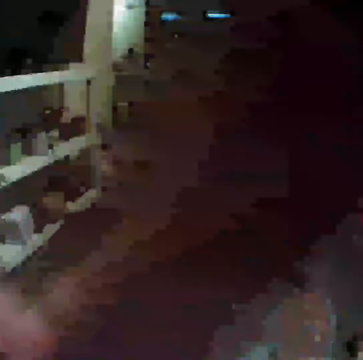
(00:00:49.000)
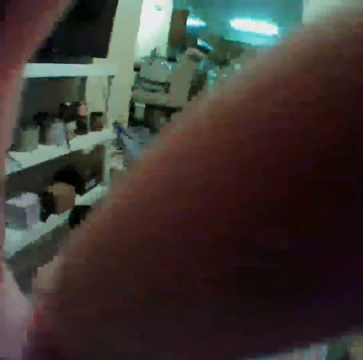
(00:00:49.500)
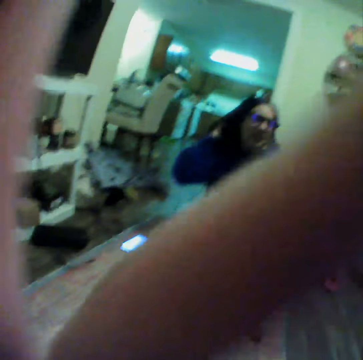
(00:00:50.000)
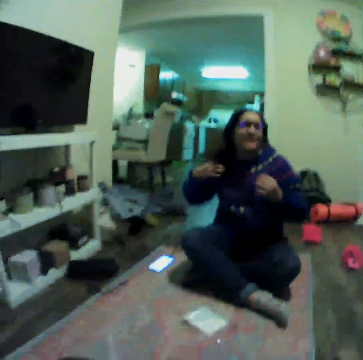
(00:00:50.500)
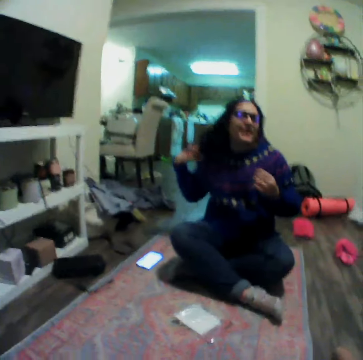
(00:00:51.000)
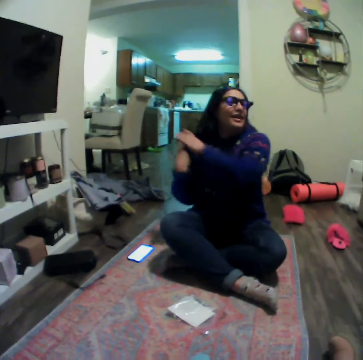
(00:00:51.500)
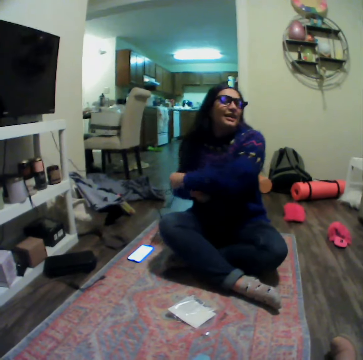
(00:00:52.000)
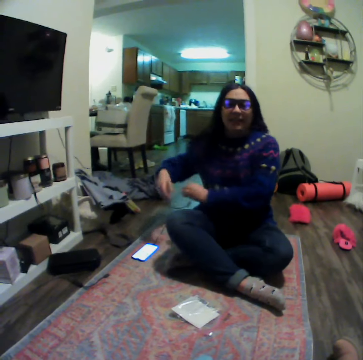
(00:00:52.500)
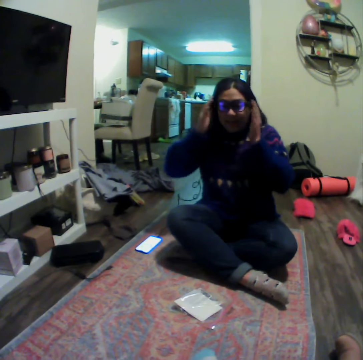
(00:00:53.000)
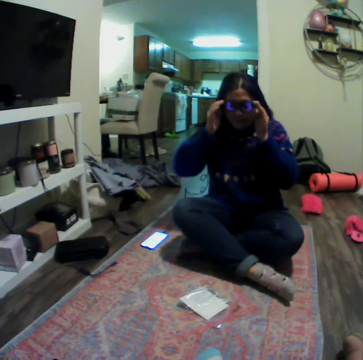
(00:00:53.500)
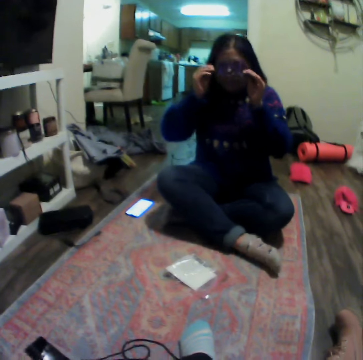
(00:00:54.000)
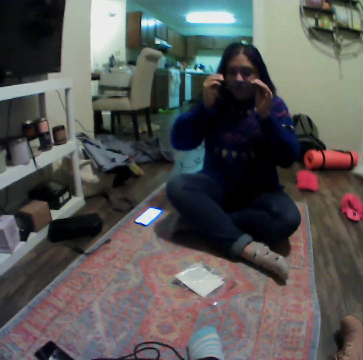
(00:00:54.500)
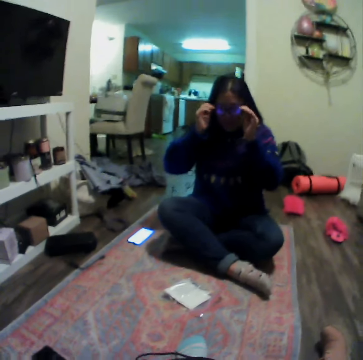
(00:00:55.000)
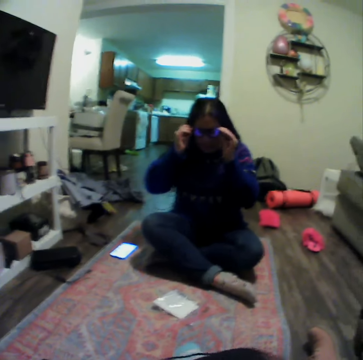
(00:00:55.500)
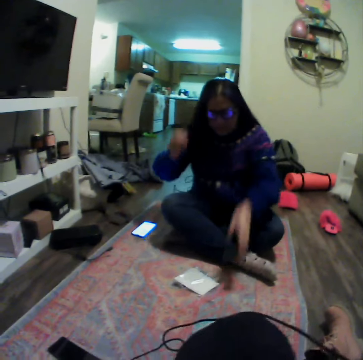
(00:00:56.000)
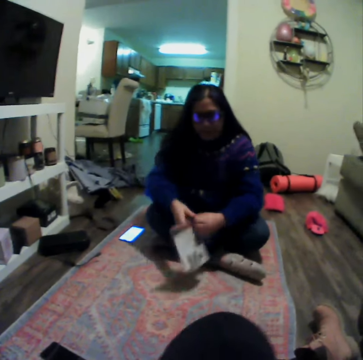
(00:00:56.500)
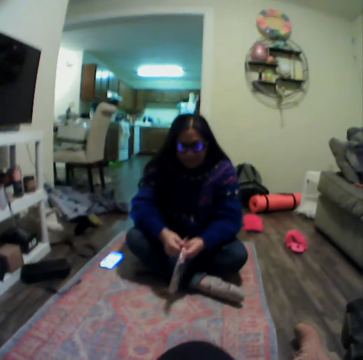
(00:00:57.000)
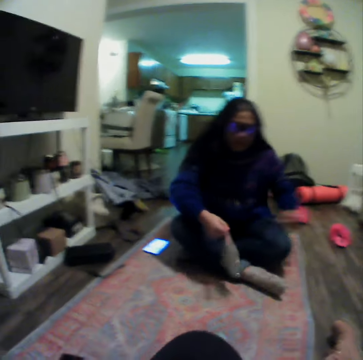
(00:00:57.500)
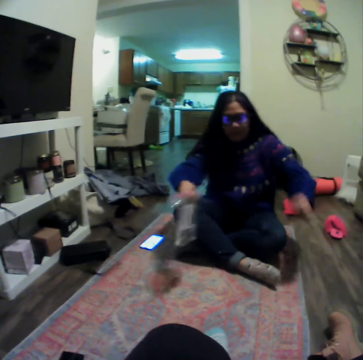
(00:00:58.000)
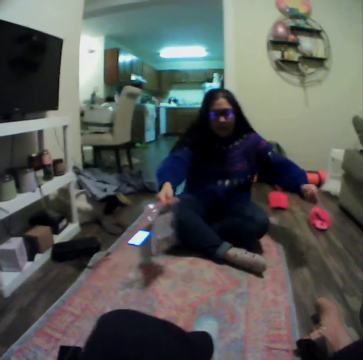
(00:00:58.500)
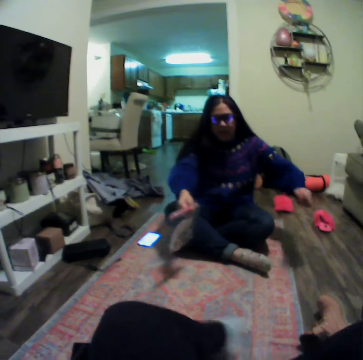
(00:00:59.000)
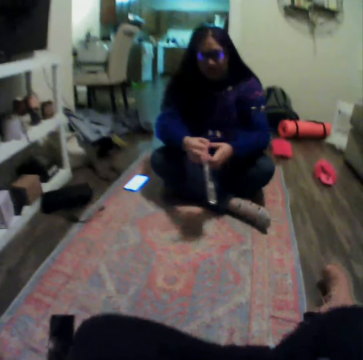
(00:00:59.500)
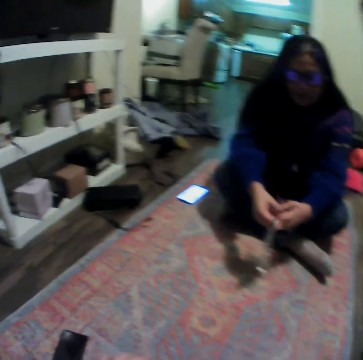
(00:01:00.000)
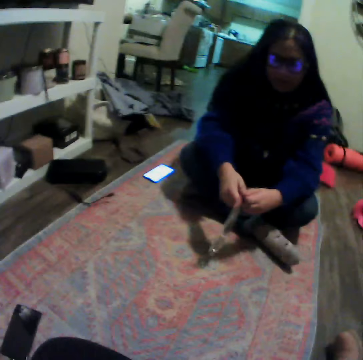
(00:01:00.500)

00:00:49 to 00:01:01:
The camera wearer moves their hands. They adjust their camera. A woman pulls her hair. The woman adjusts her glasses. The woman picks up a plastic paper with playing cards. The woman pulls backwards.

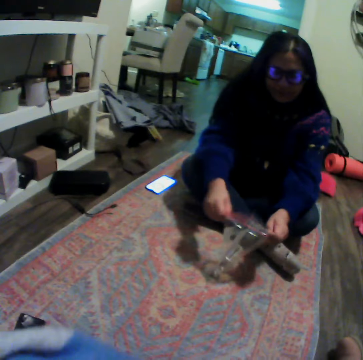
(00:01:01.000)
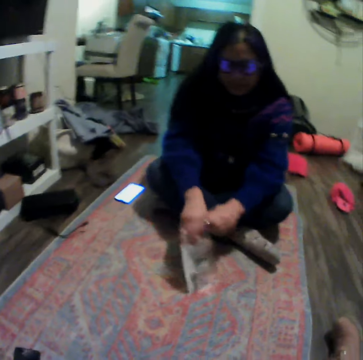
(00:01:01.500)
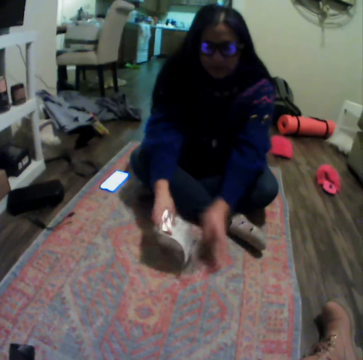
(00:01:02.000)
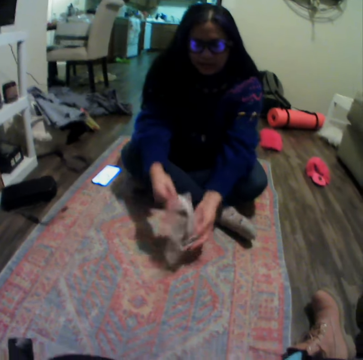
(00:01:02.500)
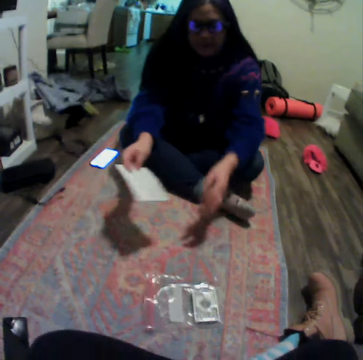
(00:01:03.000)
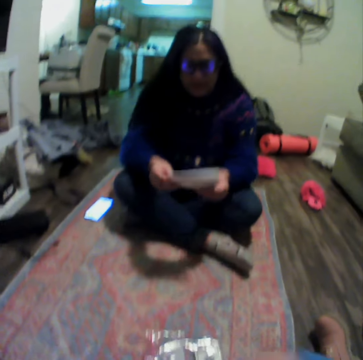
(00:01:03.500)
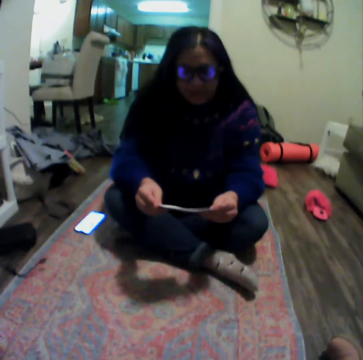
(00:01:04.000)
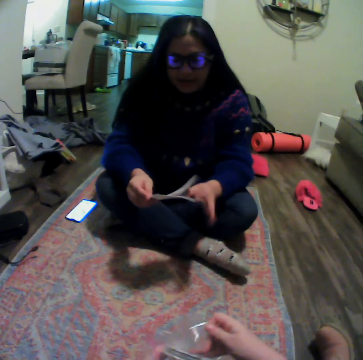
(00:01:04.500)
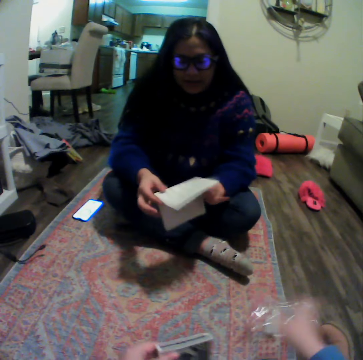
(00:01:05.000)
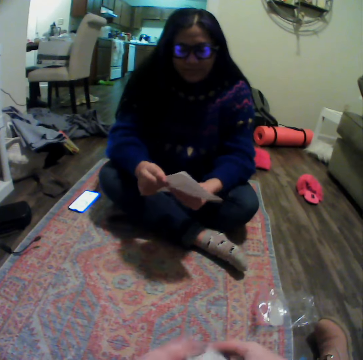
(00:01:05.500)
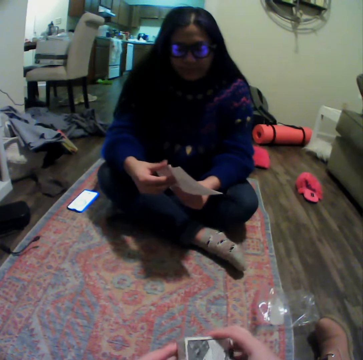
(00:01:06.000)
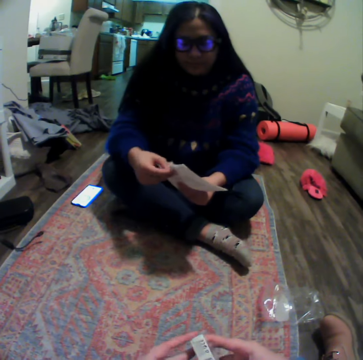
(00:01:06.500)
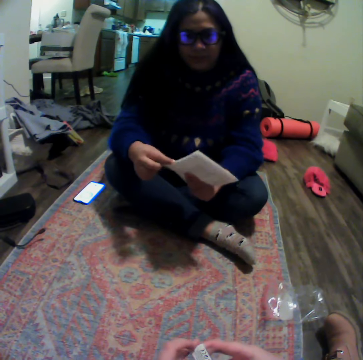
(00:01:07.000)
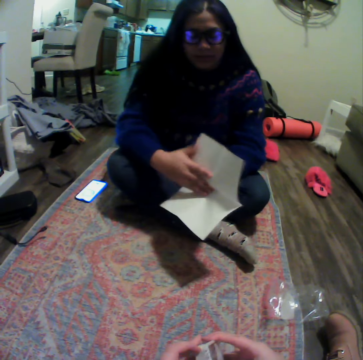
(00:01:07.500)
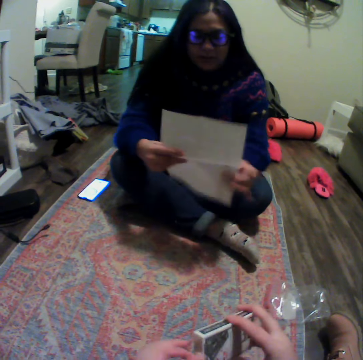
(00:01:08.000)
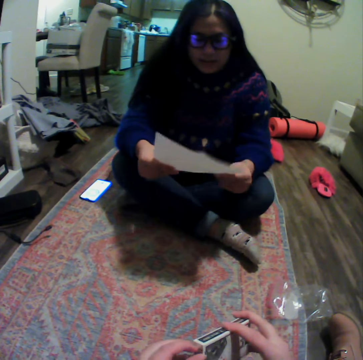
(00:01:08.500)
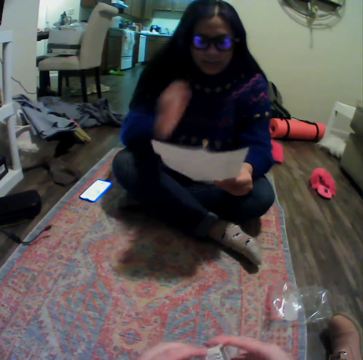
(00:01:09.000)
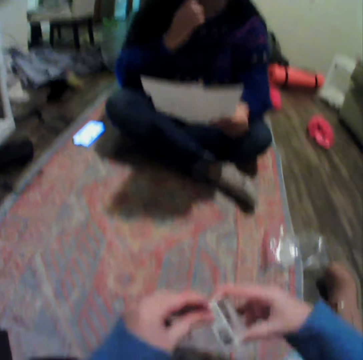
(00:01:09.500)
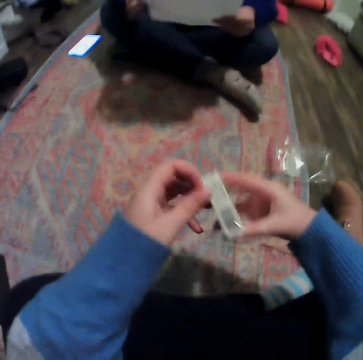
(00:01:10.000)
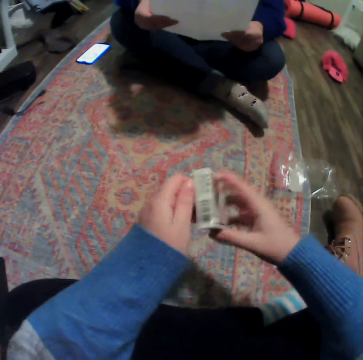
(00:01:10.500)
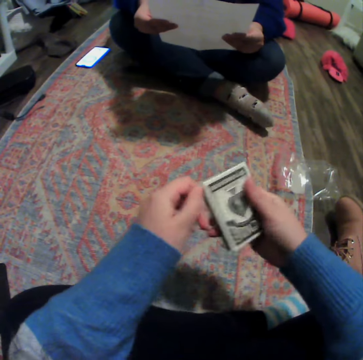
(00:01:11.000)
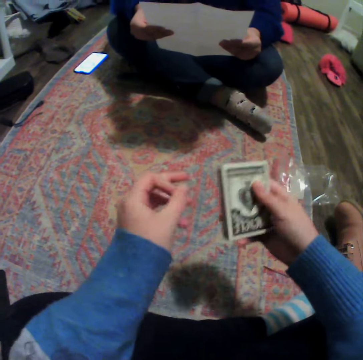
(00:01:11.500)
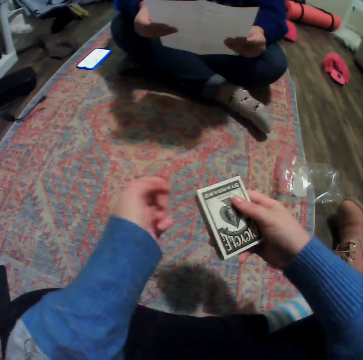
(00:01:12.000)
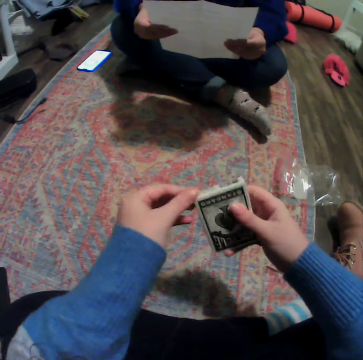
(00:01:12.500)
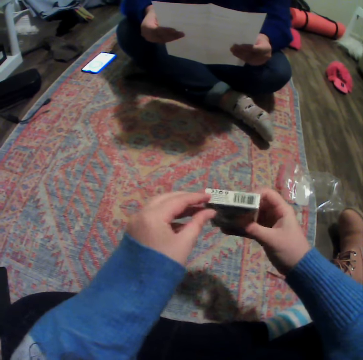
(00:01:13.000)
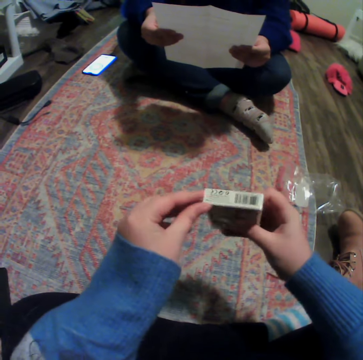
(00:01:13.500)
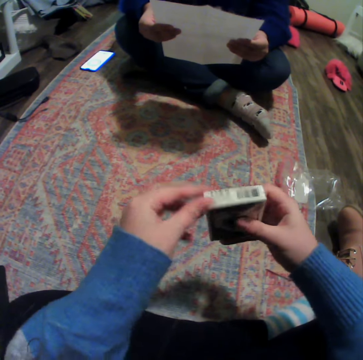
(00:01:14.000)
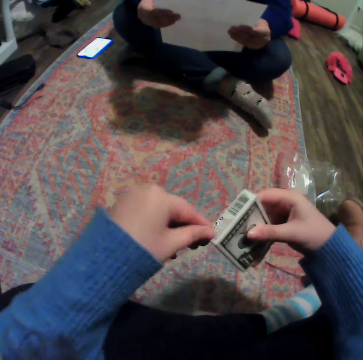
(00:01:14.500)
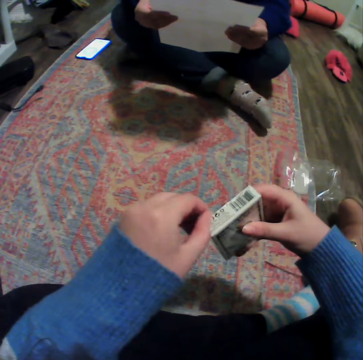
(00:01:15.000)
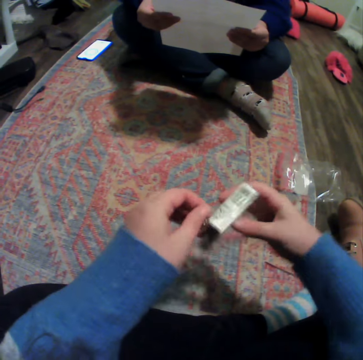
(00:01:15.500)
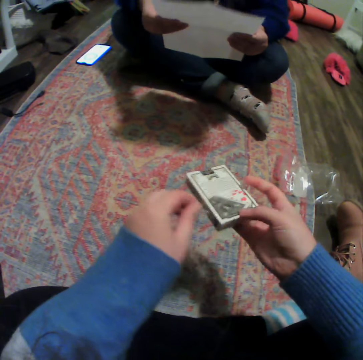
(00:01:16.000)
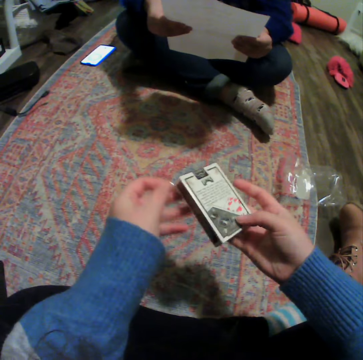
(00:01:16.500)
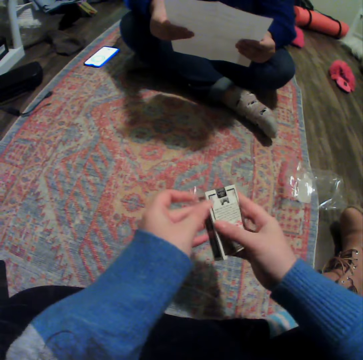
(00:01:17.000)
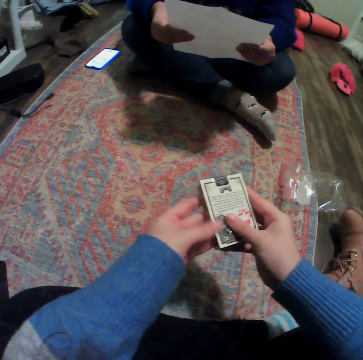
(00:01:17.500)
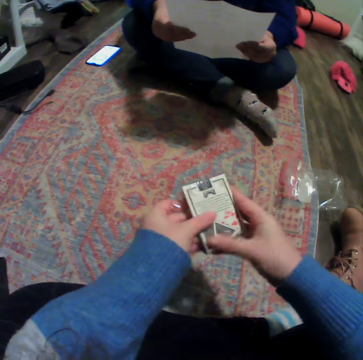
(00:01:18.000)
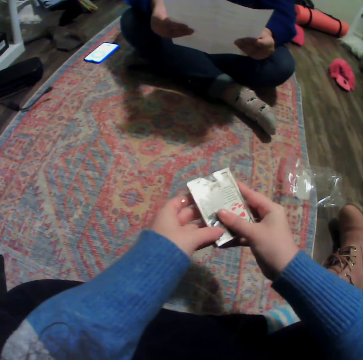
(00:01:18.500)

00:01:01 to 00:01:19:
A lady opens a polythene. The lady throws the polythene and removes a paper from the polythene. The lady unfolds the paper. The camera wearer removes the playing cards in the plastic paper. They open a box. The lady scratches her nose. The camera wearer unwraps the playing cards. The lady reads through the playing cards manual.

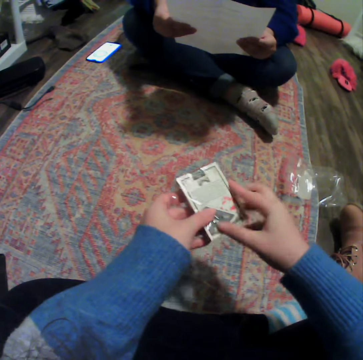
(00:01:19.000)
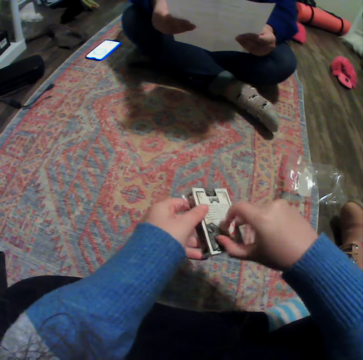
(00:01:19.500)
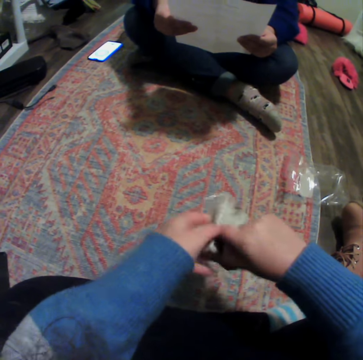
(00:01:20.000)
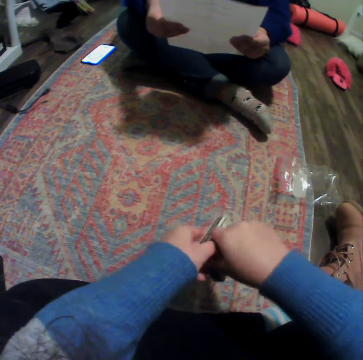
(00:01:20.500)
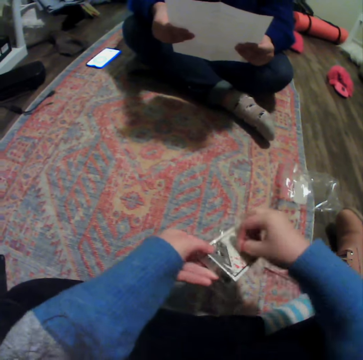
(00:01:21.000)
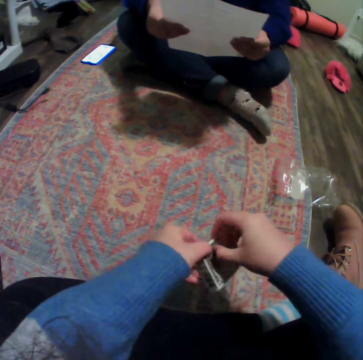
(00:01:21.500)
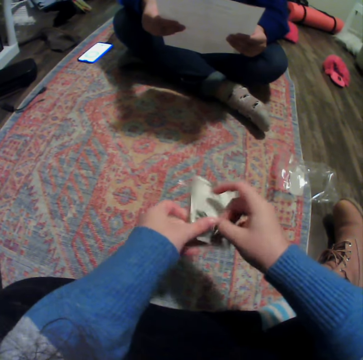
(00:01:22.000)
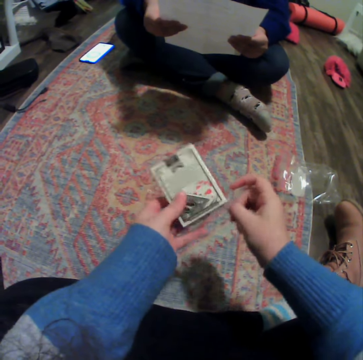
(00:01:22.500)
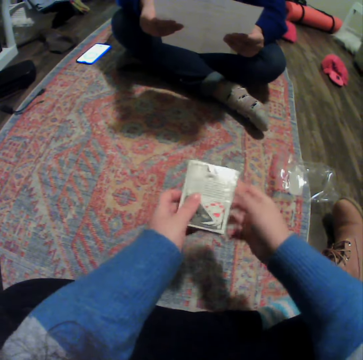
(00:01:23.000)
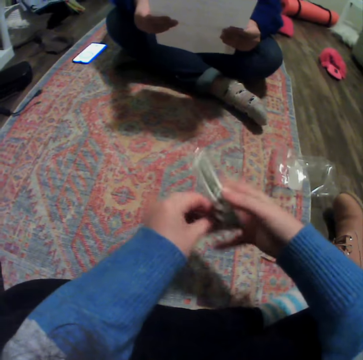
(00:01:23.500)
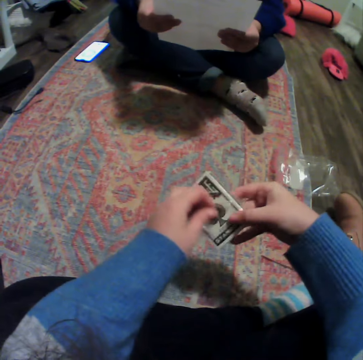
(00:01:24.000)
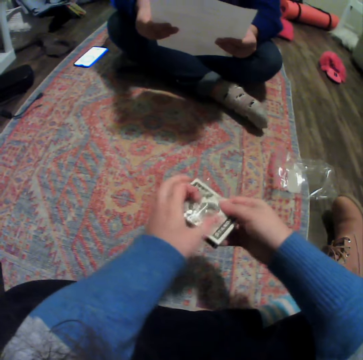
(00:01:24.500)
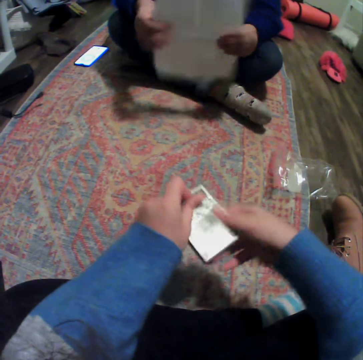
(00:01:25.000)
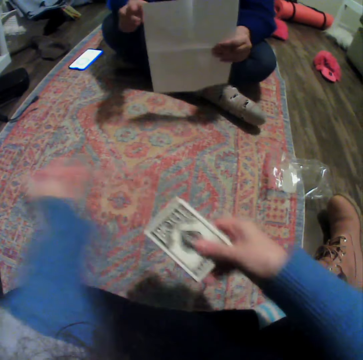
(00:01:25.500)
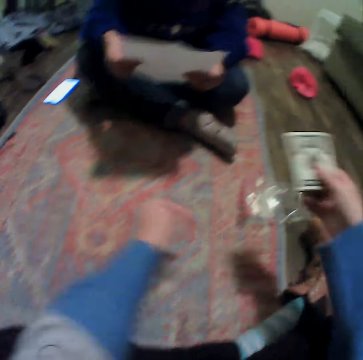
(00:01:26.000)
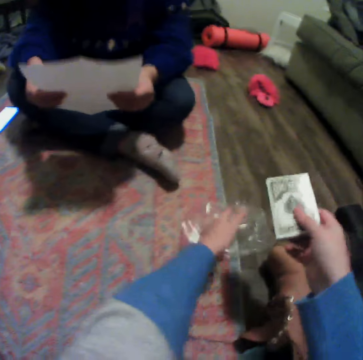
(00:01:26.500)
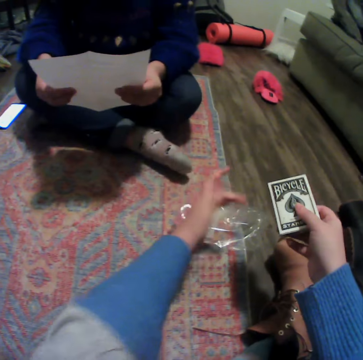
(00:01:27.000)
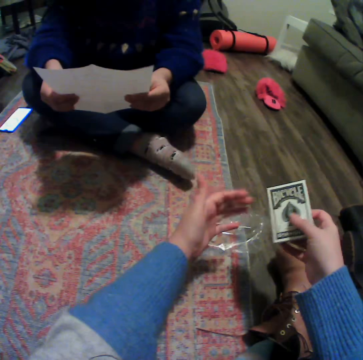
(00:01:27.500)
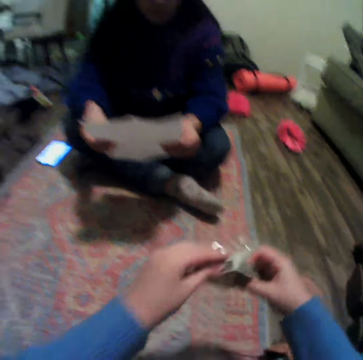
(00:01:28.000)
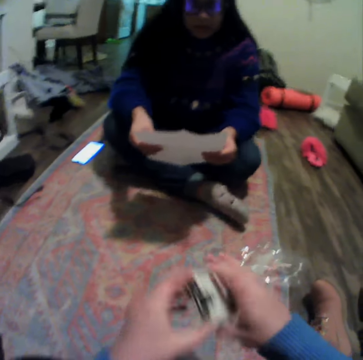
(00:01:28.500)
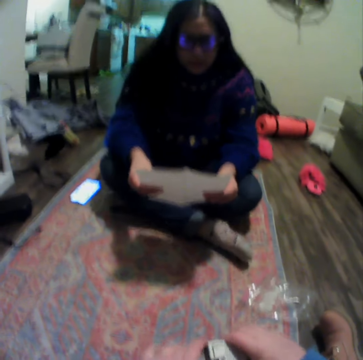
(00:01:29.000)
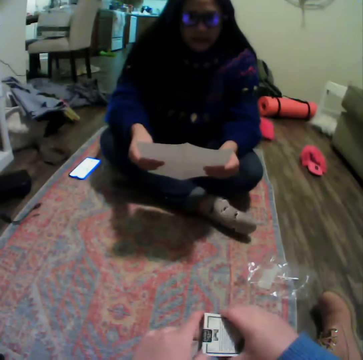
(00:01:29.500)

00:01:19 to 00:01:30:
A lady moves her hands. The camera wearer places a wrapper on a plastic bag. The lady talks to the camera wearer. The camera wearer puts polythene pieces aside.
